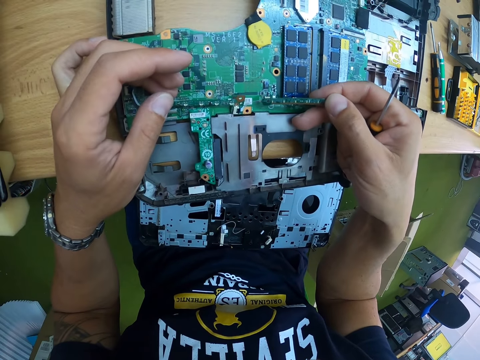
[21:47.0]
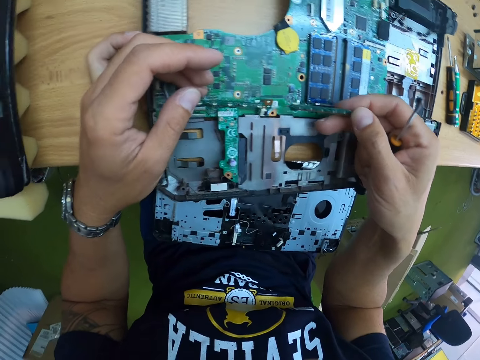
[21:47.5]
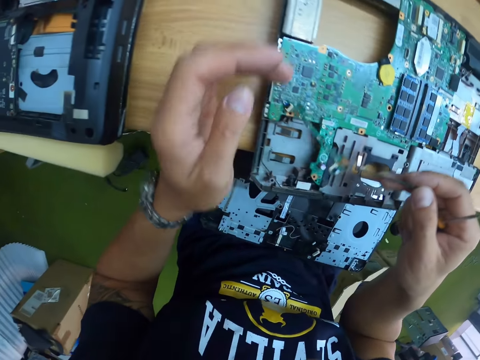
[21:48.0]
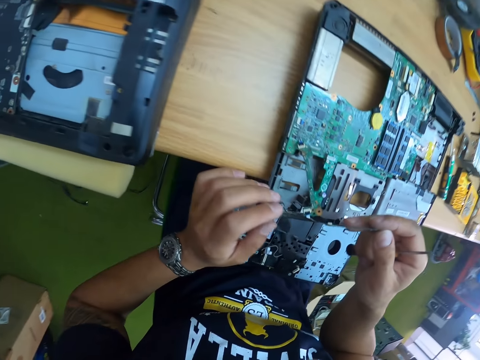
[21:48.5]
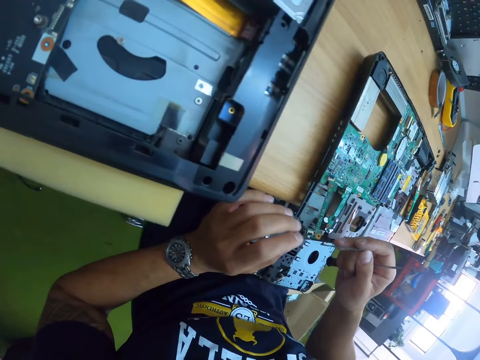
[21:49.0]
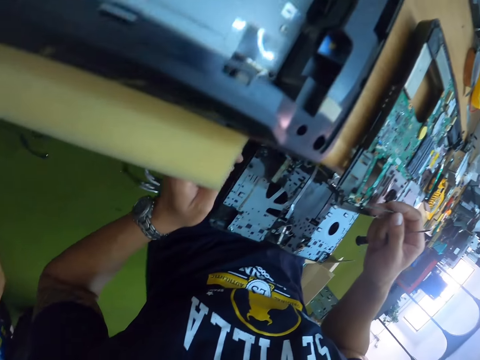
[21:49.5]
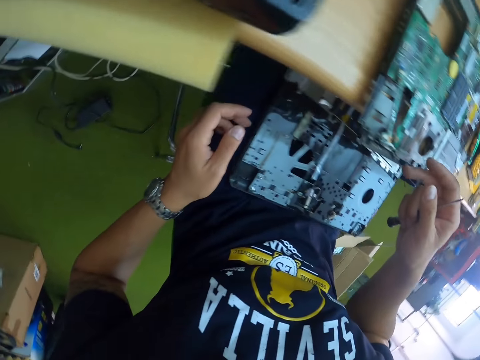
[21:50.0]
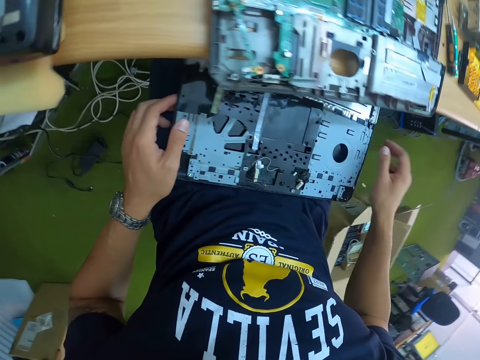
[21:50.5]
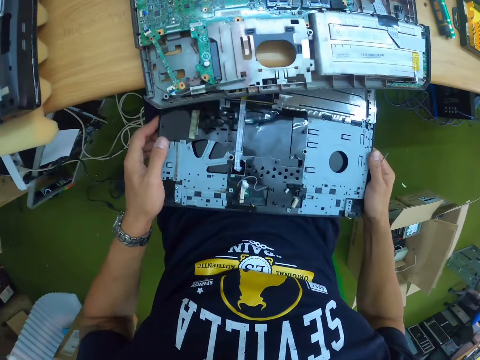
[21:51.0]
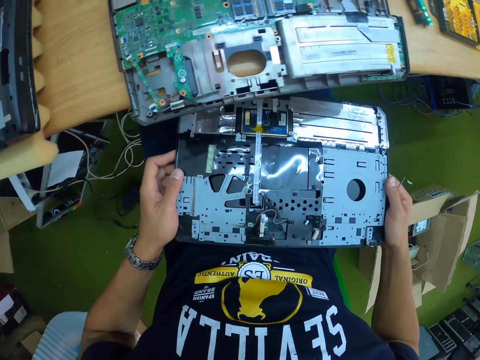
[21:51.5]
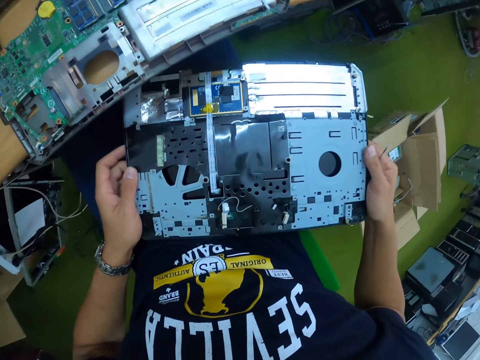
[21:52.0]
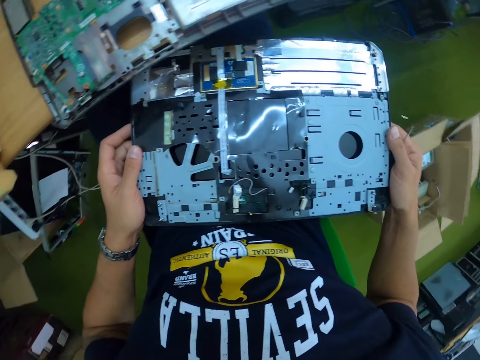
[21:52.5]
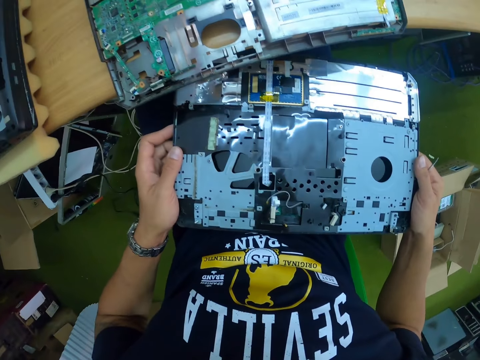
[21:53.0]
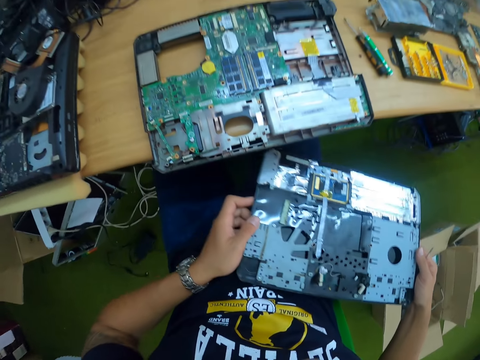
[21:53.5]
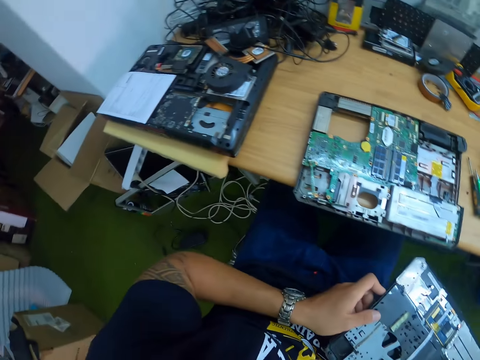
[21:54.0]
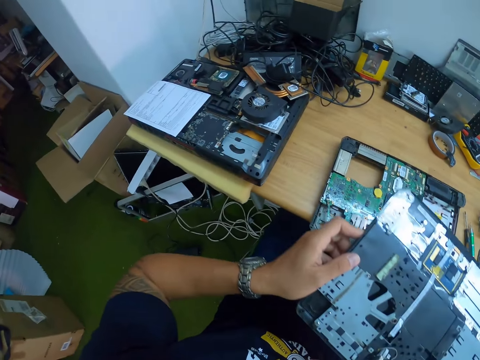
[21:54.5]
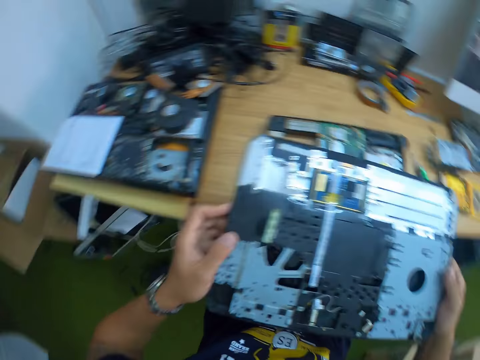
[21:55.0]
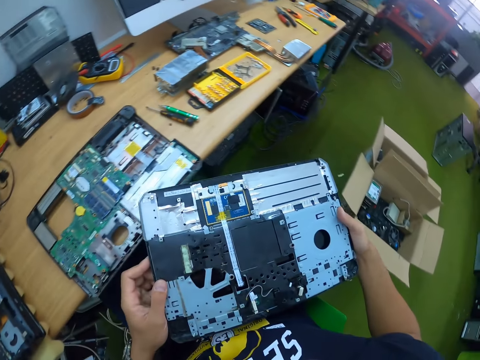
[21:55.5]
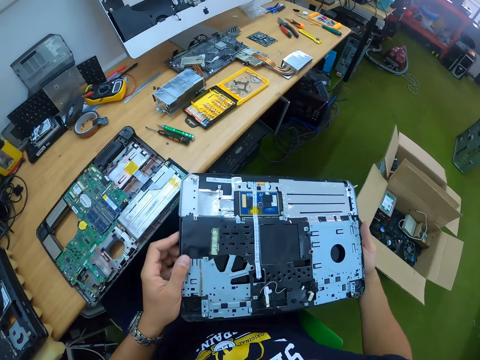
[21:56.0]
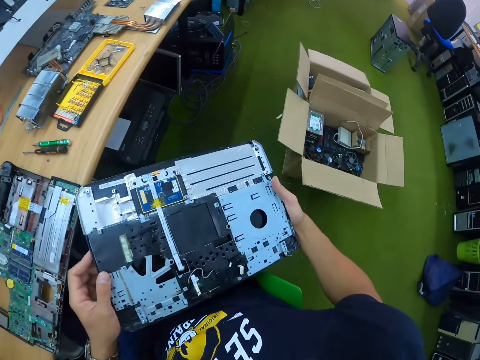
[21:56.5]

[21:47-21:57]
The camera wearer takes the laptop screen from his lap with both hands.

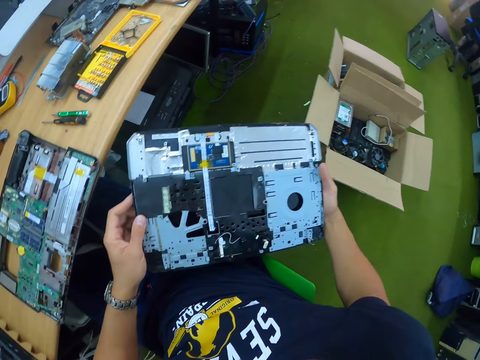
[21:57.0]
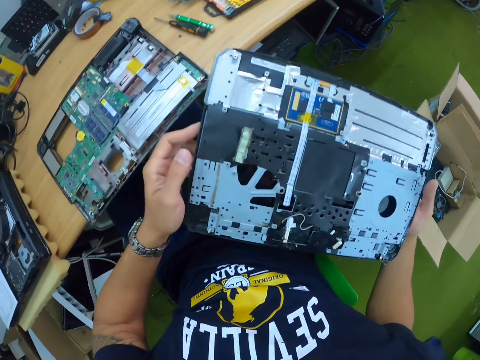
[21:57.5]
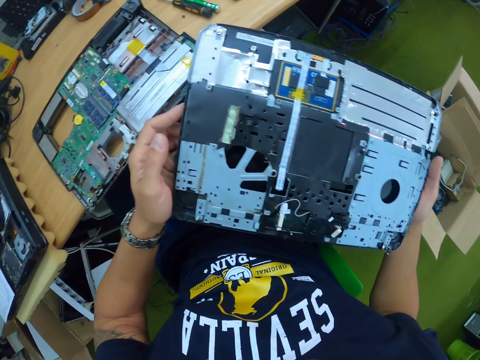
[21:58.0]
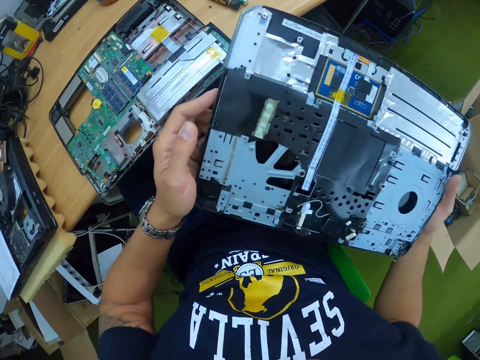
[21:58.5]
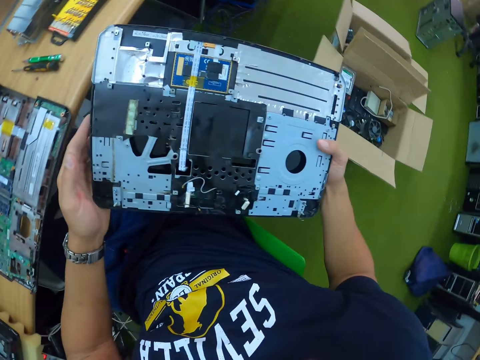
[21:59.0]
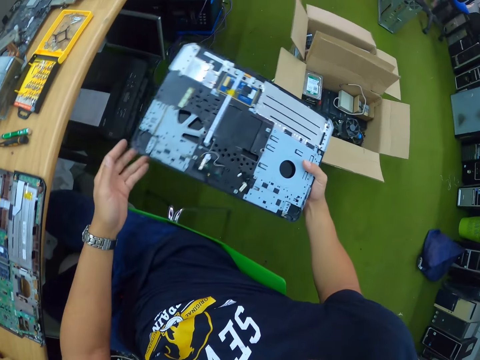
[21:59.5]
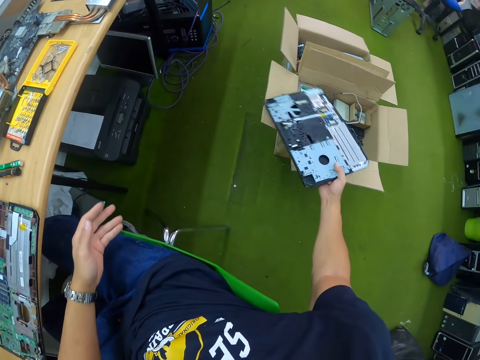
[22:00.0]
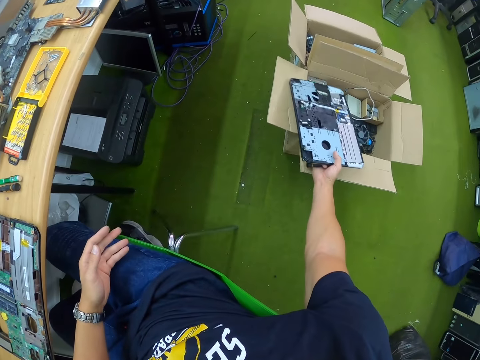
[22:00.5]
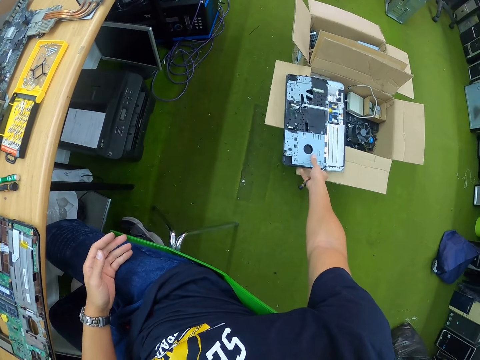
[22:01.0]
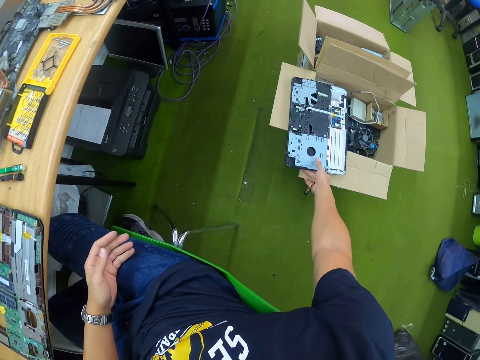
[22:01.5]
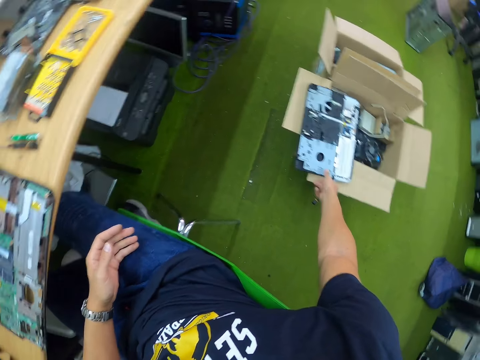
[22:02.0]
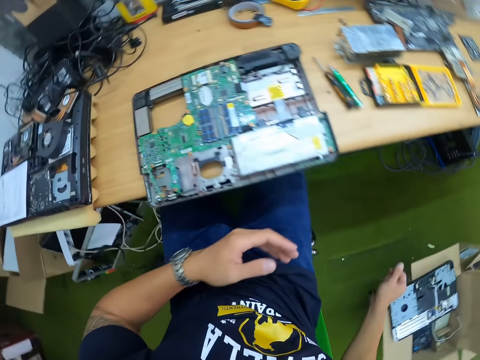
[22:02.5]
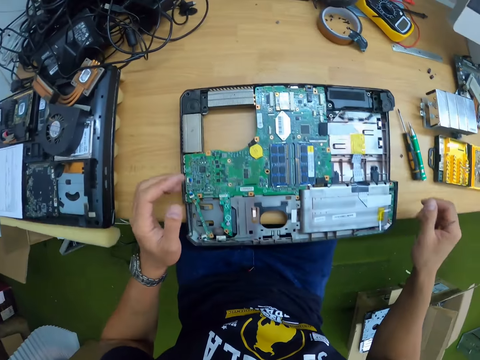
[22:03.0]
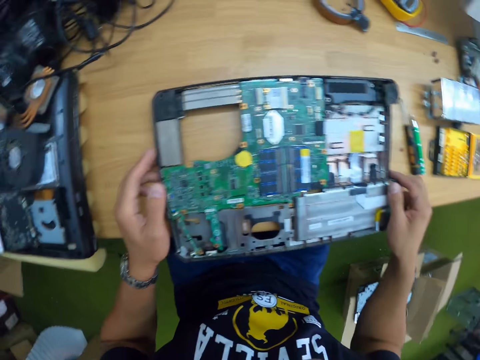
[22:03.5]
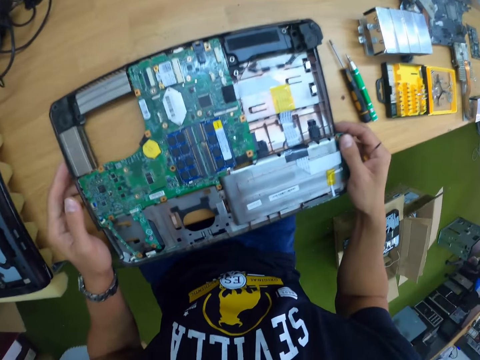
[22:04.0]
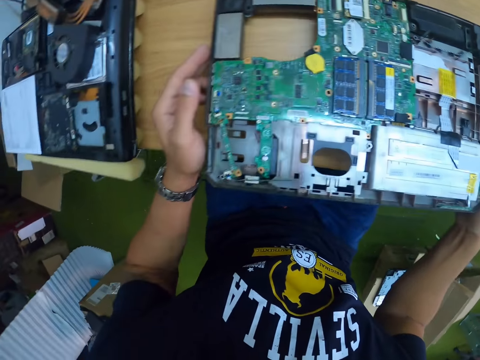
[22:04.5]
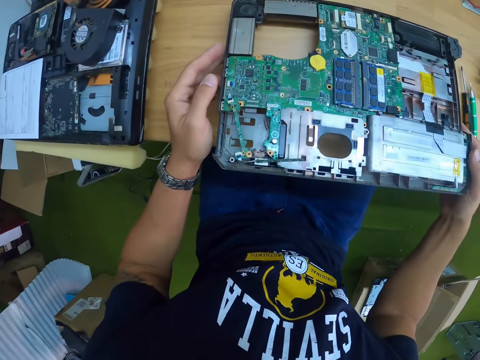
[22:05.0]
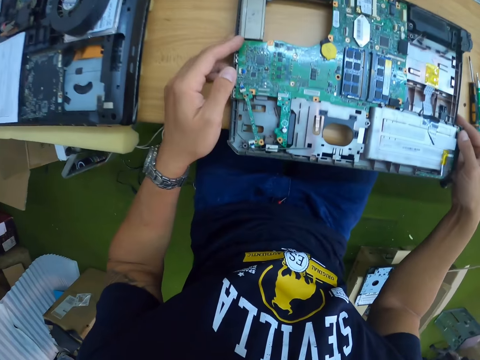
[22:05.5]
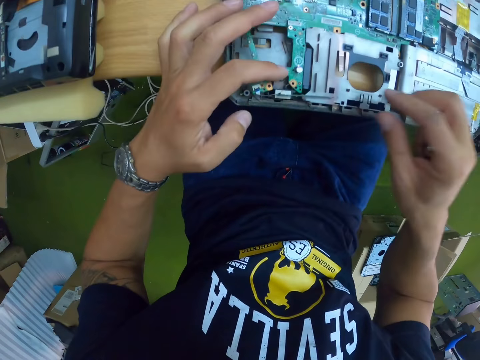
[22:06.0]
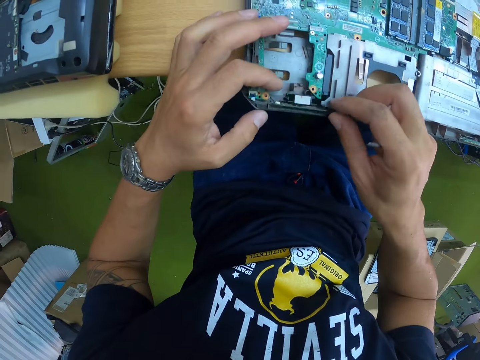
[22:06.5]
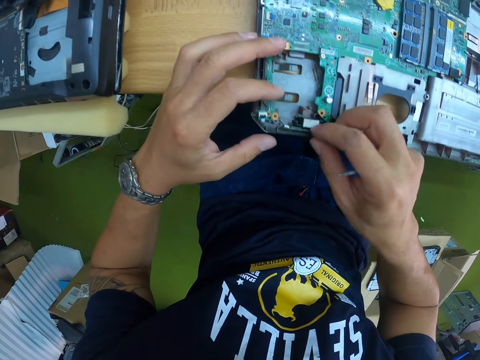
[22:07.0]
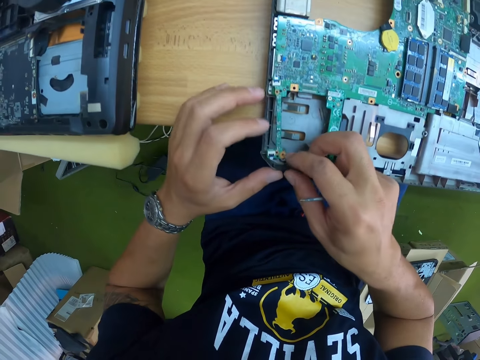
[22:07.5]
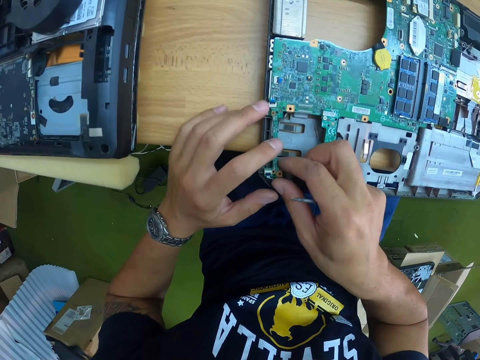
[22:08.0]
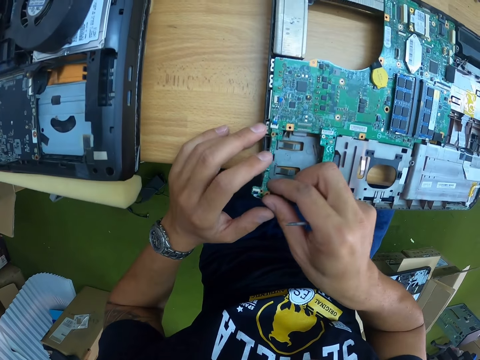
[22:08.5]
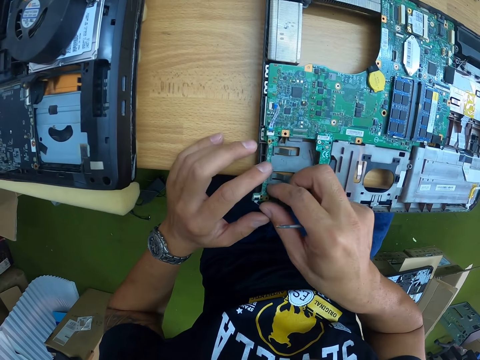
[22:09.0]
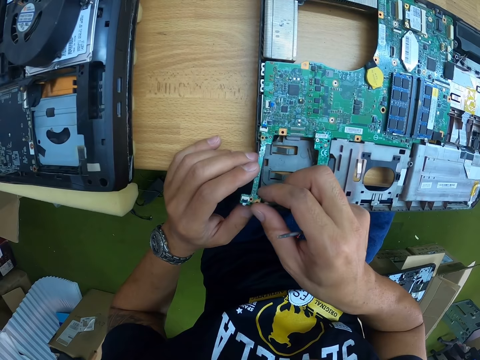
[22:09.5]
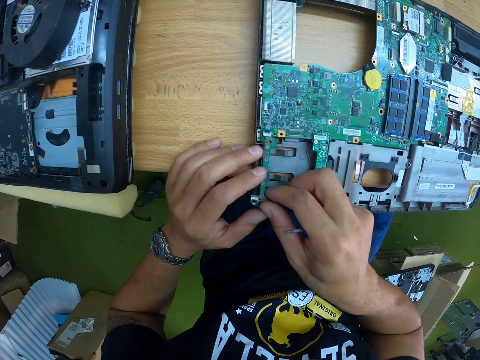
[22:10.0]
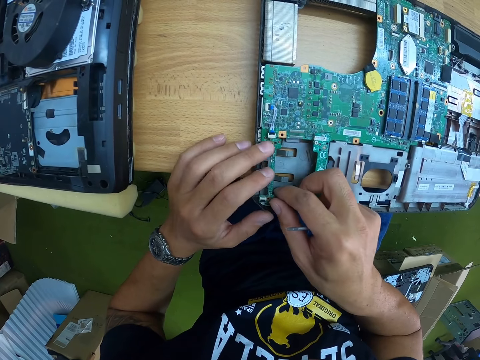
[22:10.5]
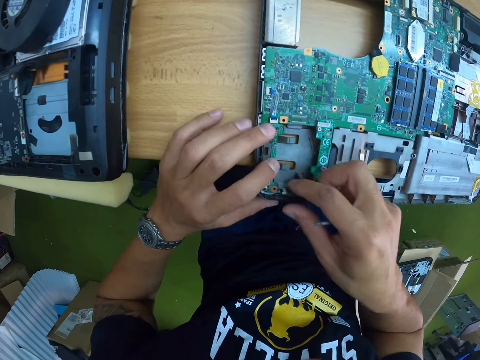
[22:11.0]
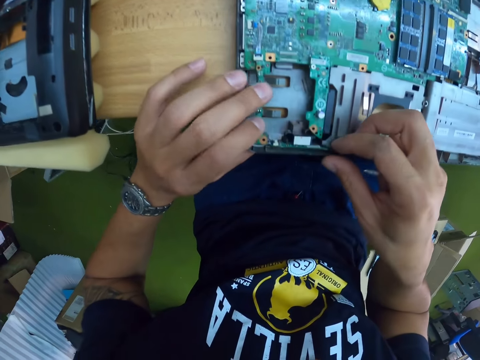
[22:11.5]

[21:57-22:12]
The camera wearer places the laptop screen on a carton on the floor with his right hand. He lifts the panel of the laptop on the table with both hands. He moves the laptop part. He places the panel of the laptop in his hands on the table. He adjusts a wire of the motherboard in the laptop panel on the table with both hands. He repairs the laptop.

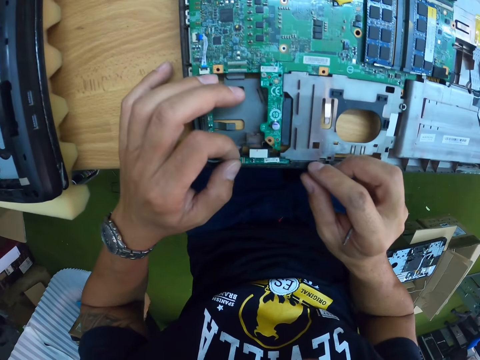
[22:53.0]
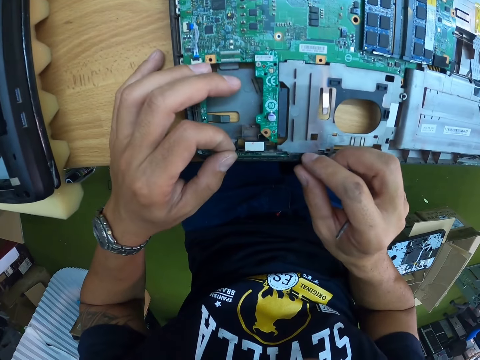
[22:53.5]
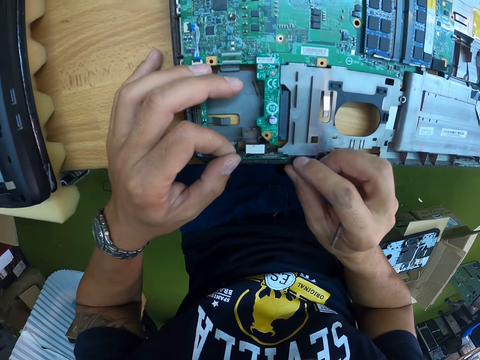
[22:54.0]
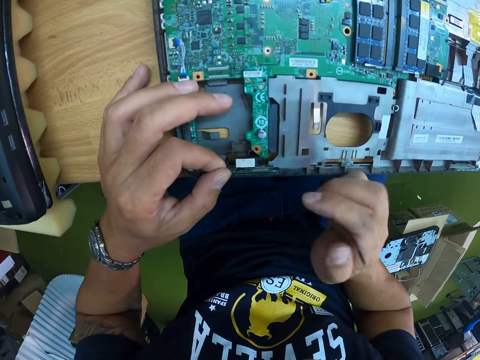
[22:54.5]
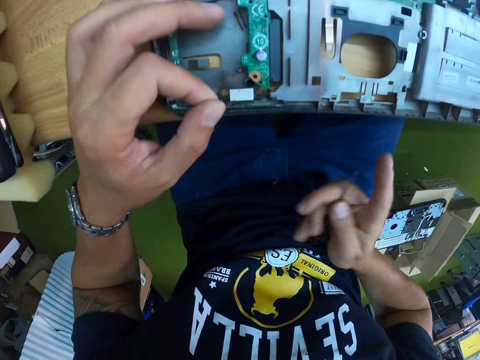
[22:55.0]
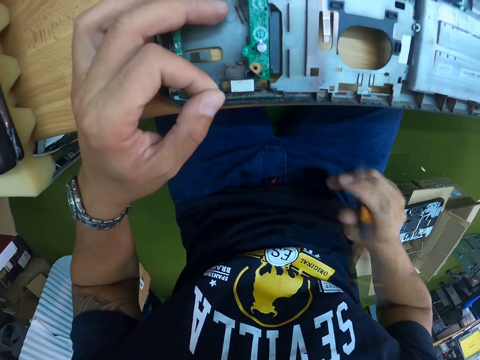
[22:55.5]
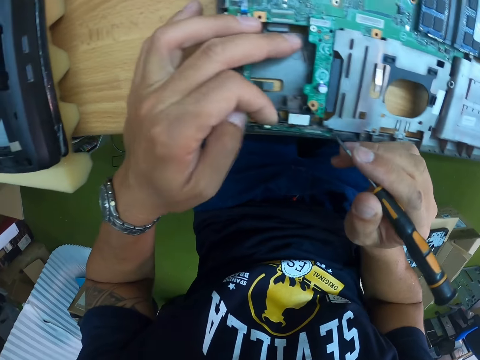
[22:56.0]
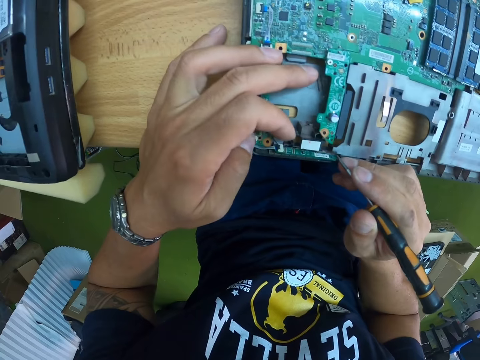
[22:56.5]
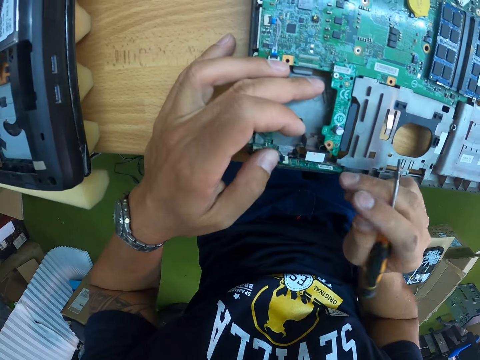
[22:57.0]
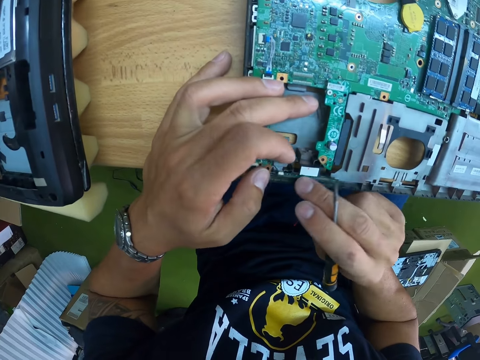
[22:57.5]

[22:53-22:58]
The camera wearer holds the screwdriver. They fix the laptop.
